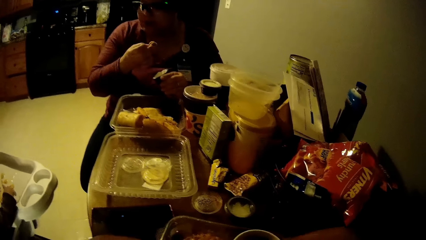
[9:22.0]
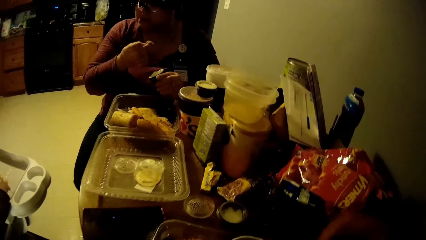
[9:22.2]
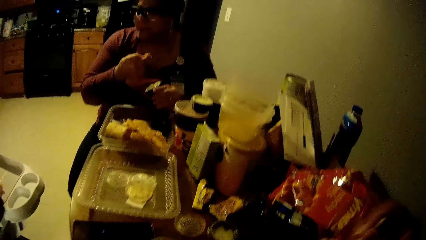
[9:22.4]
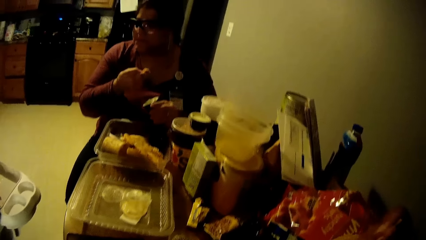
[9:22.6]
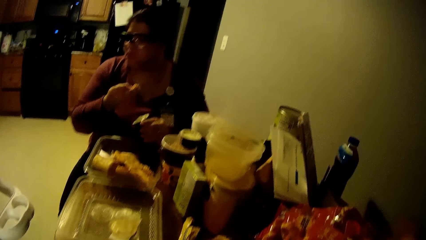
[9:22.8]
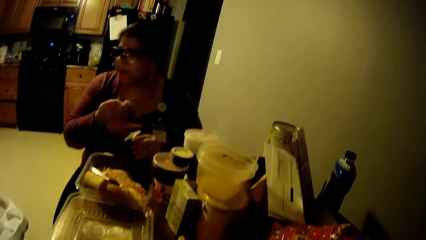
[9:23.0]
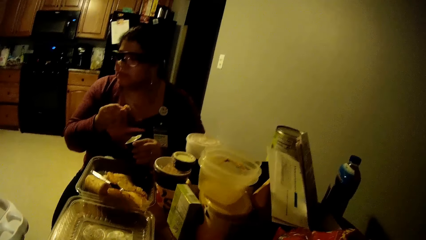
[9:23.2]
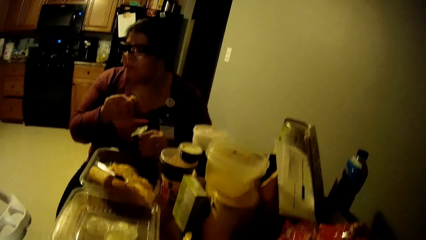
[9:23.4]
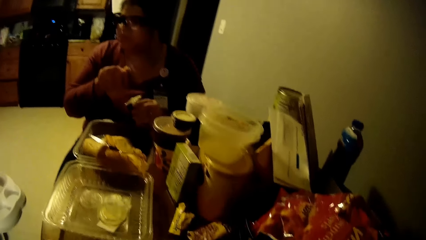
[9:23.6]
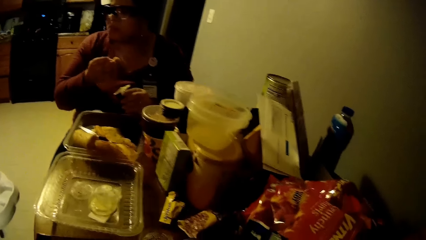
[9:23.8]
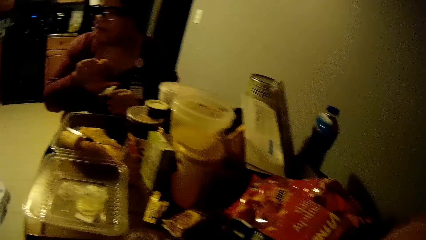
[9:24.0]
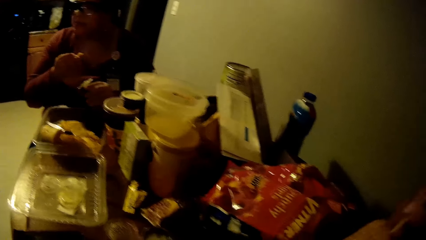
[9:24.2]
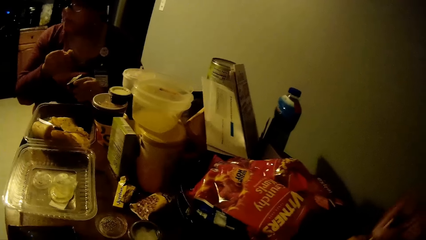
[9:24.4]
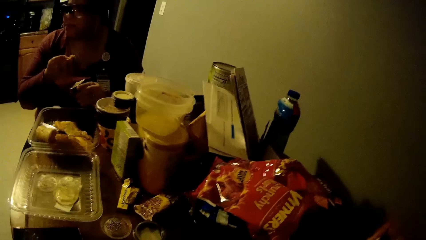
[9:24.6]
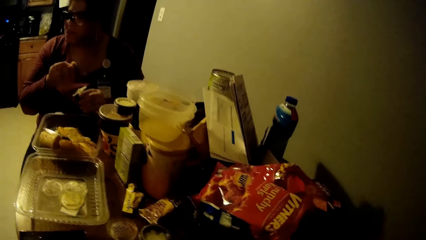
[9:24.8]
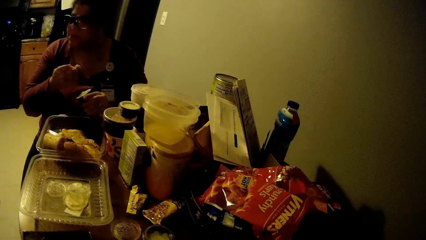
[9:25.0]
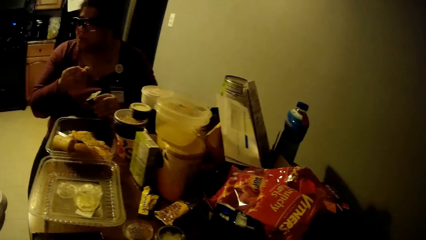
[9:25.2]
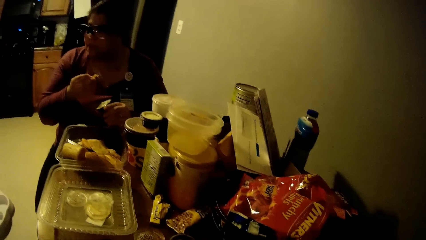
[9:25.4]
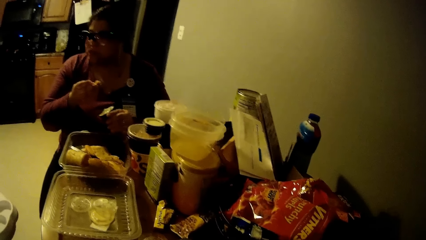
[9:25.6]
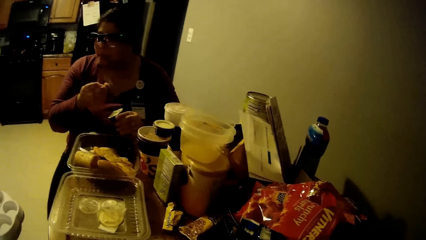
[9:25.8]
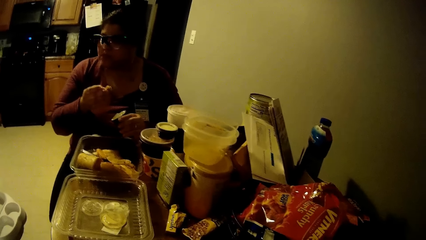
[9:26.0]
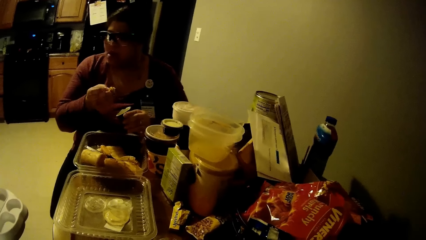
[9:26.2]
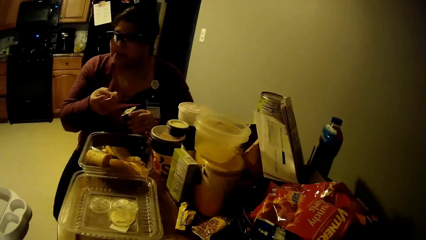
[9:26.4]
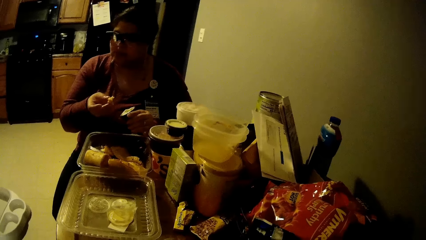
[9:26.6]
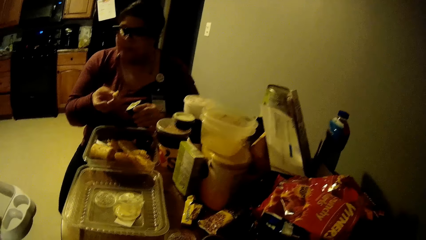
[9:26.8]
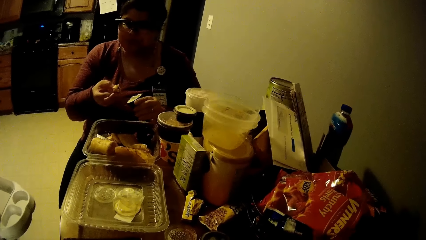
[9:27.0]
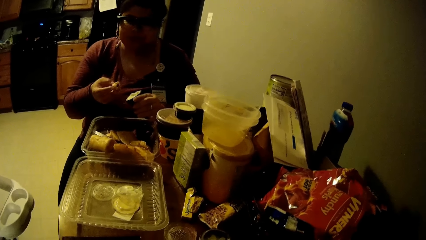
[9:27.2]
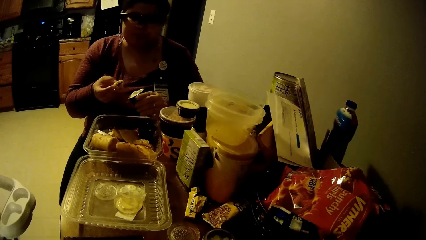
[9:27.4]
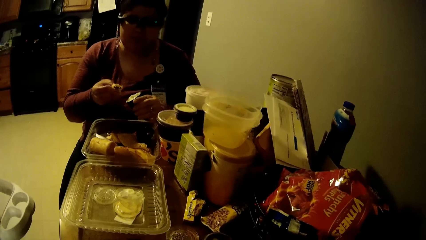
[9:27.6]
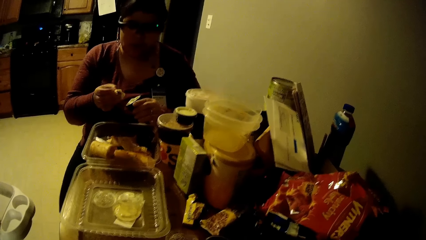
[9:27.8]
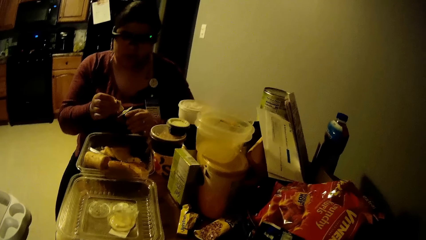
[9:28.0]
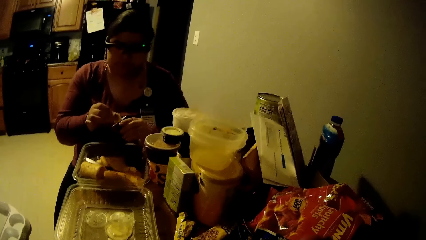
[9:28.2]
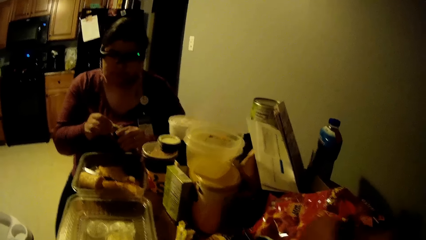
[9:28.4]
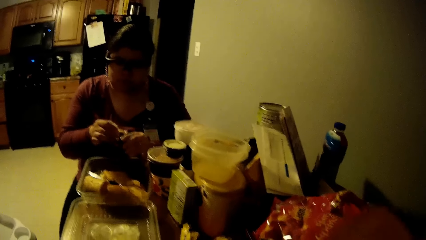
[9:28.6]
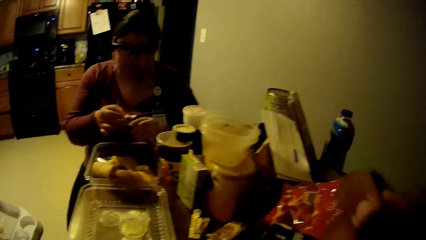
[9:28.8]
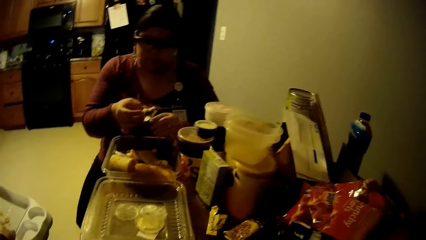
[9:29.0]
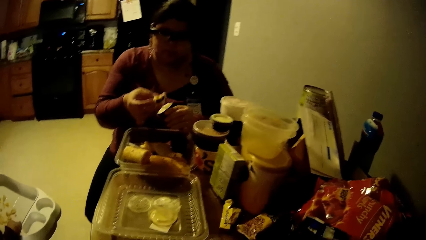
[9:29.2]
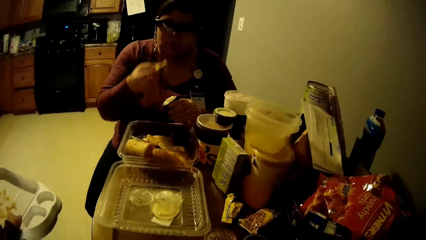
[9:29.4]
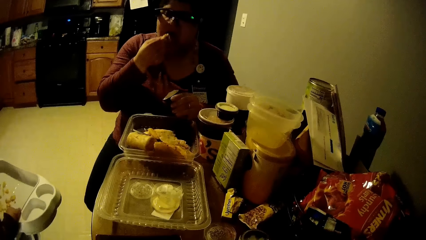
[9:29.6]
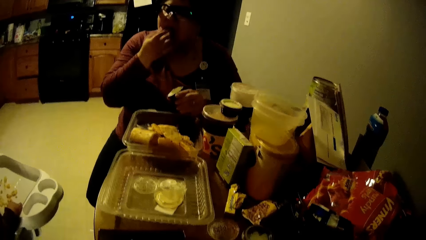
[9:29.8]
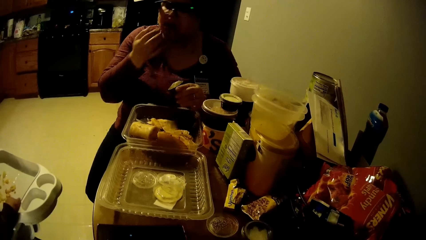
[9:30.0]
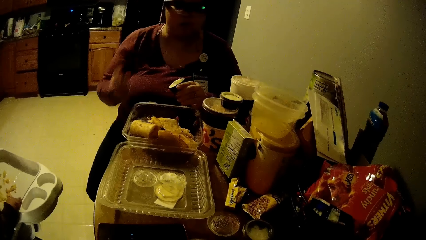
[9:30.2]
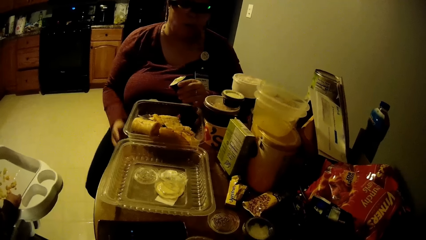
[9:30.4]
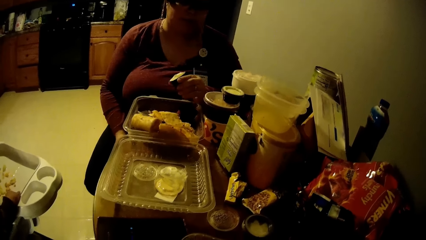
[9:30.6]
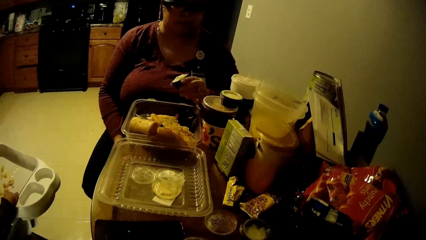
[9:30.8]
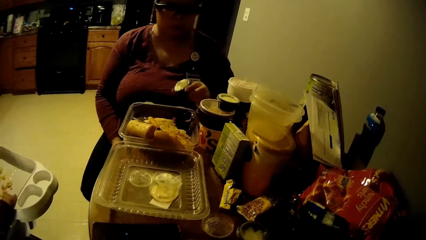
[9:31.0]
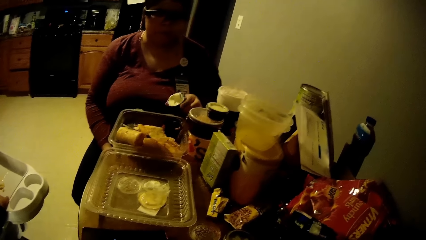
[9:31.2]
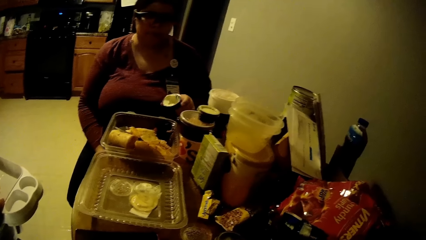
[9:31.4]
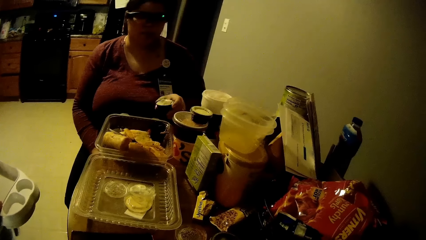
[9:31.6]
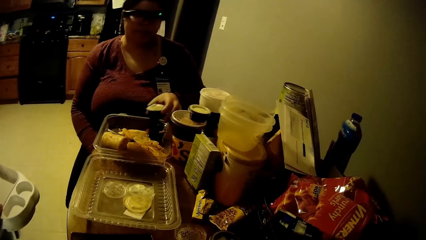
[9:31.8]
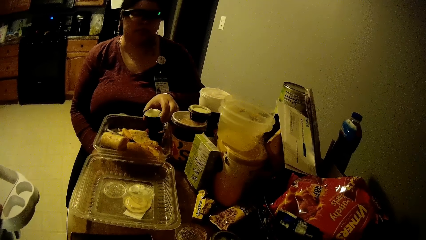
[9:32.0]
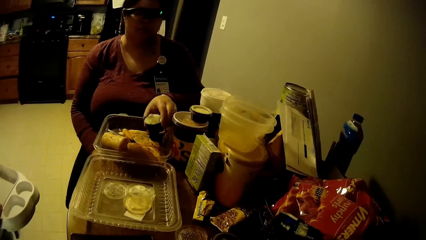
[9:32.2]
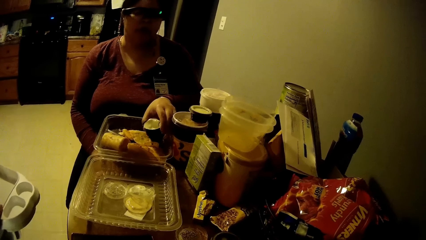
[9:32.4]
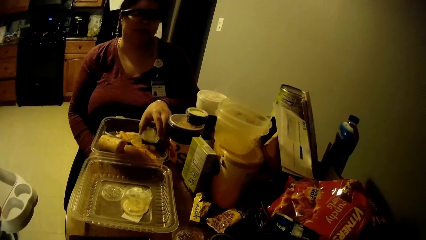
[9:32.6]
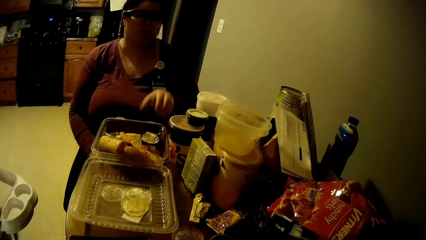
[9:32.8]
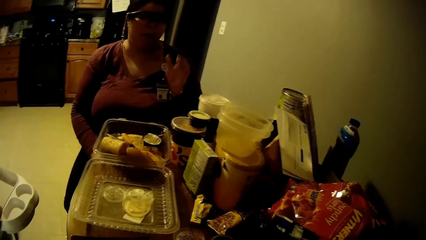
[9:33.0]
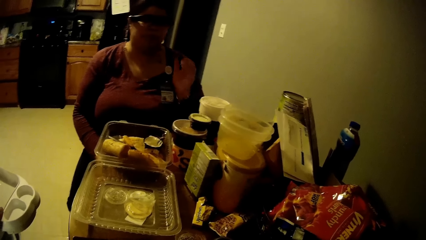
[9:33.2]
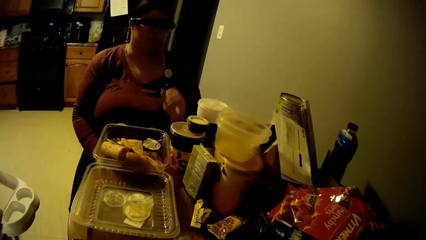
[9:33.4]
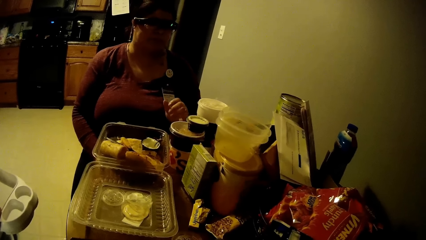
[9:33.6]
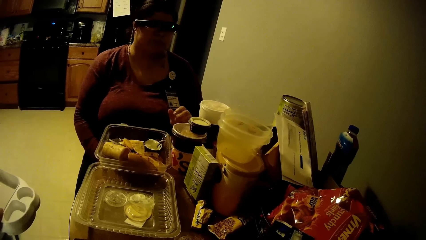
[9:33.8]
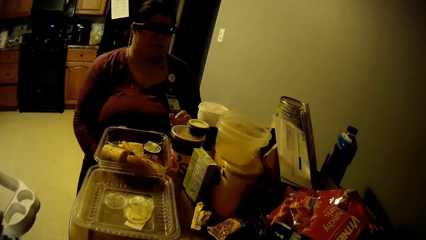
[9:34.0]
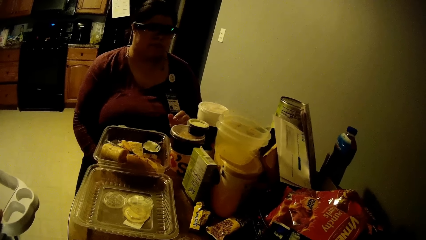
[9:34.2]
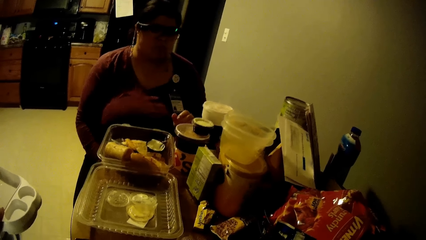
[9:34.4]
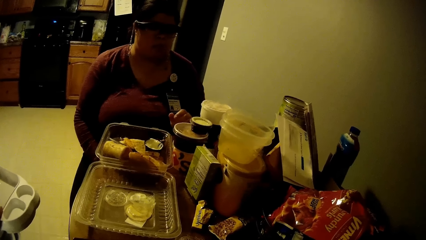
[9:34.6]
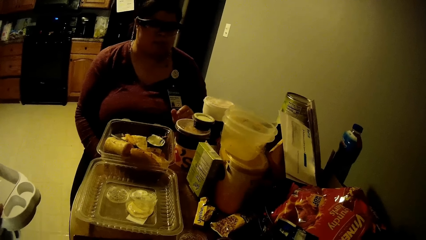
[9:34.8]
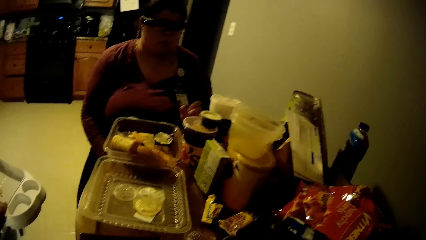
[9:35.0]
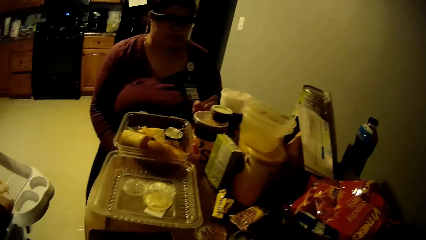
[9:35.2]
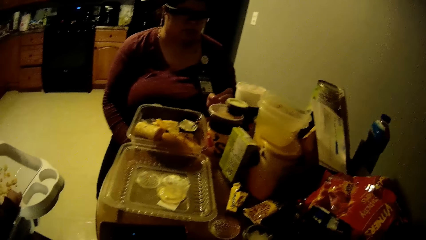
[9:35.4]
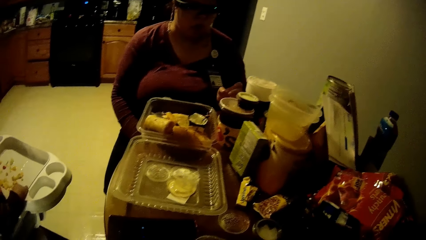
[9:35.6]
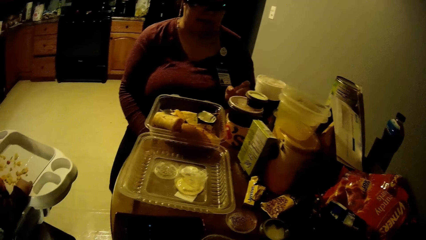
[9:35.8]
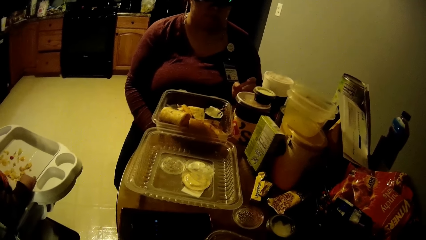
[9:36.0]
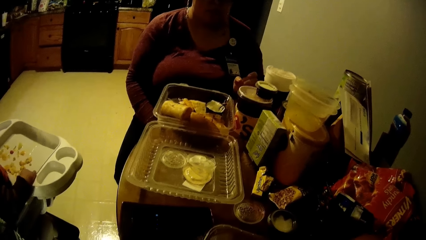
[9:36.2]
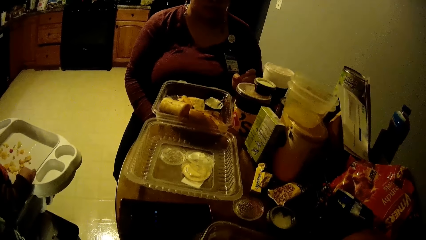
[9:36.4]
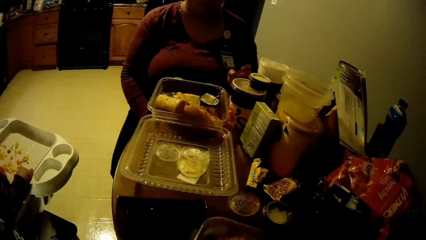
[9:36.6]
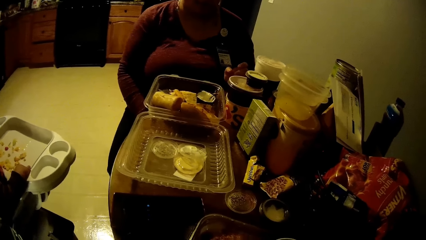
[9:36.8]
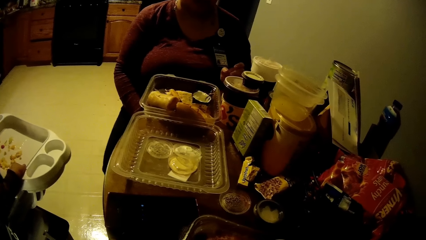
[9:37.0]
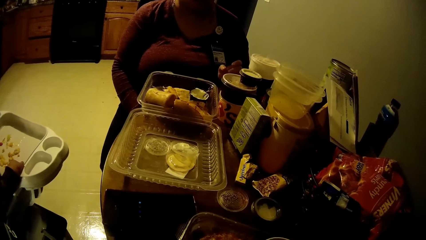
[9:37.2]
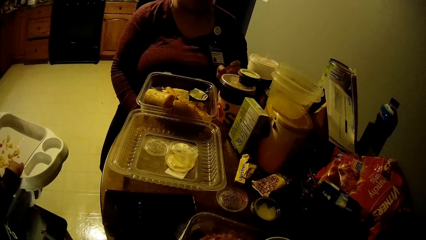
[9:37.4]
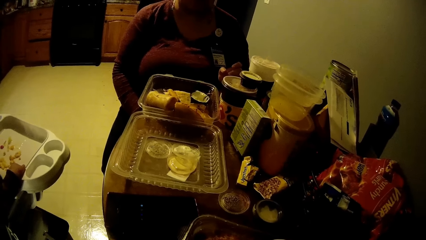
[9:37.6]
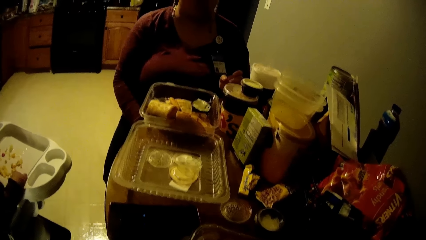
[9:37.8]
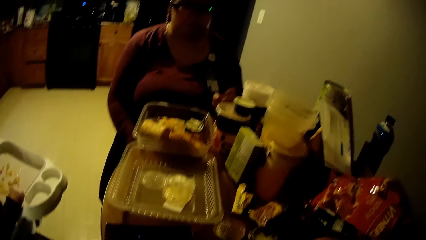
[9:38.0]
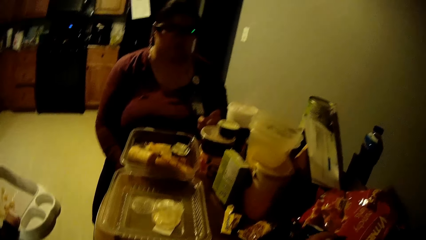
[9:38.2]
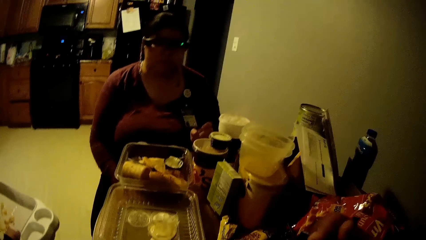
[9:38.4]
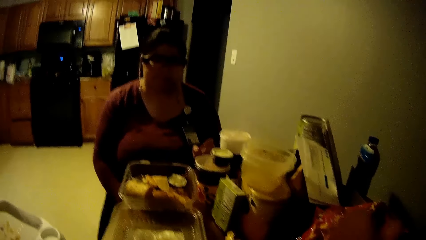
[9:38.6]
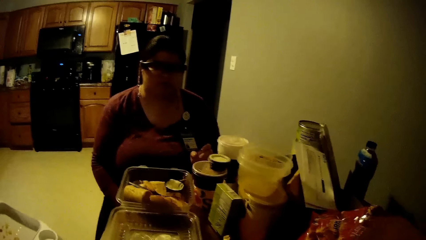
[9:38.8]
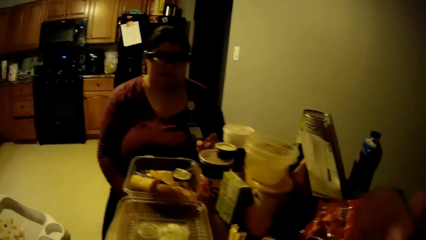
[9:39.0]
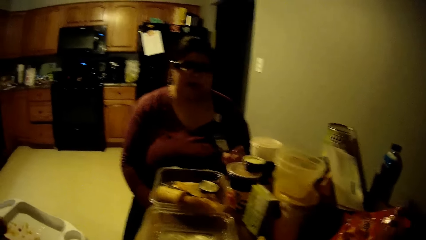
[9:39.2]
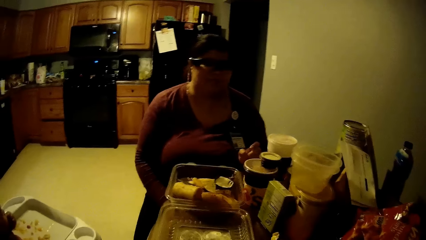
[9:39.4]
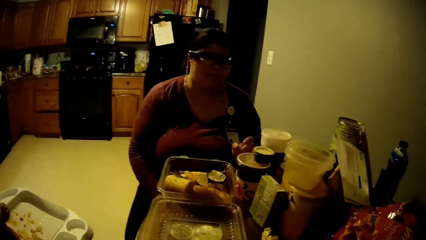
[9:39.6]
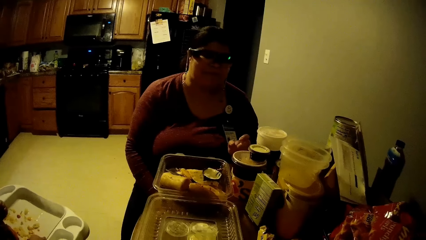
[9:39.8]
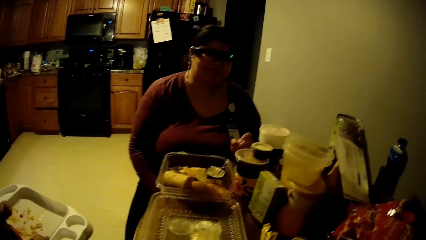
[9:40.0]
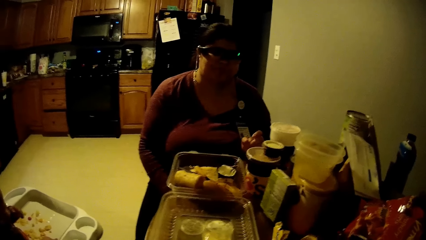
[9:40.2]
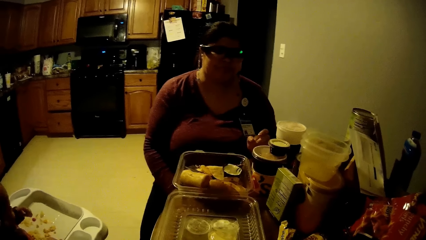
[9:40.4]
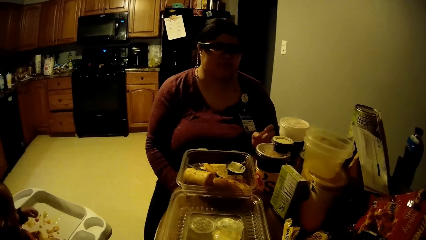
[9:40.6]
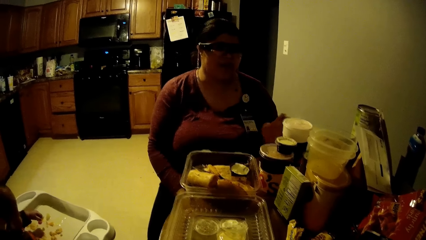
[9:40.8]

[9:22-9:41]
The camera wearer eats the food with her right hand. A woman dips the pie in her right hand in a cup of sauce in her left hand. The woman eats the pie in her right hand. The woman drops the cup of sauce in a plastic bowl on the table with her left hand. The woman sits on the chair in the dining room. The camera wearer holds a fork in his right hand.
